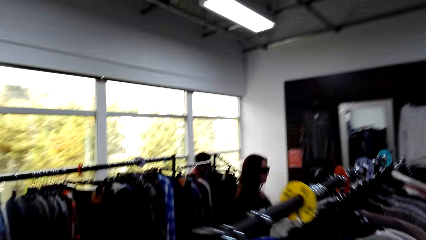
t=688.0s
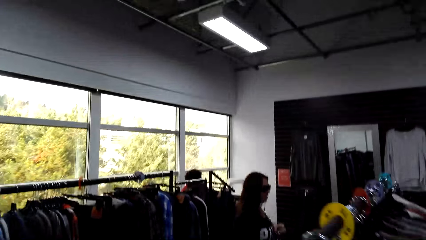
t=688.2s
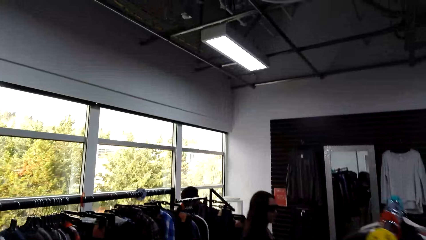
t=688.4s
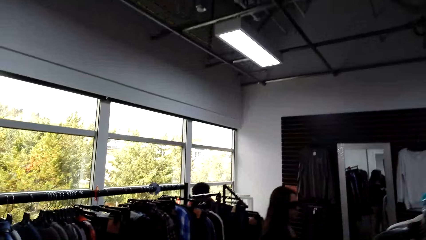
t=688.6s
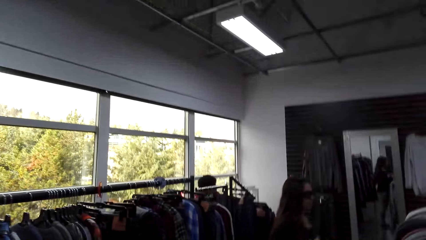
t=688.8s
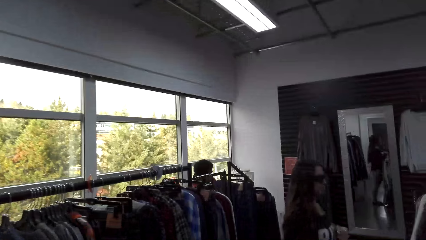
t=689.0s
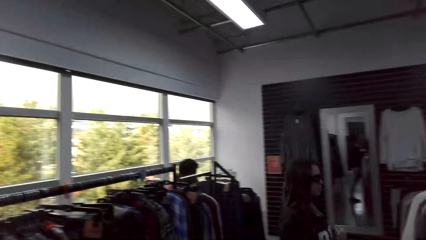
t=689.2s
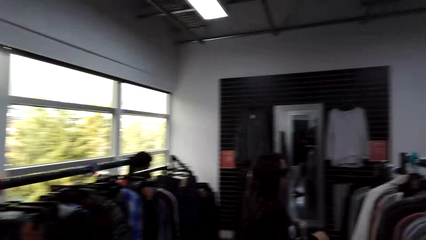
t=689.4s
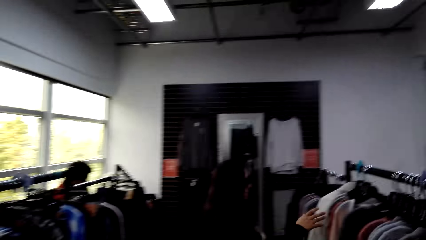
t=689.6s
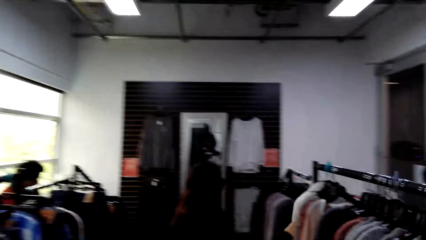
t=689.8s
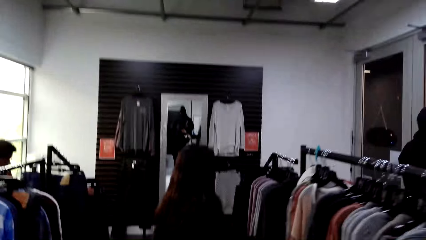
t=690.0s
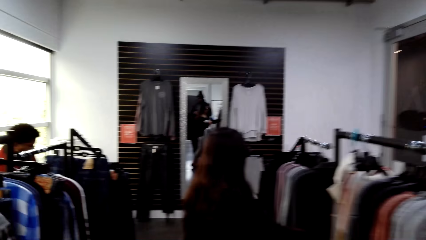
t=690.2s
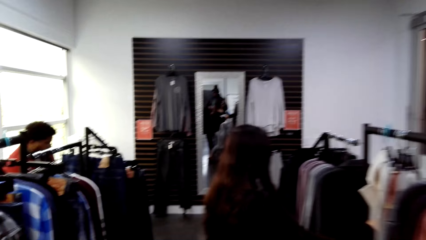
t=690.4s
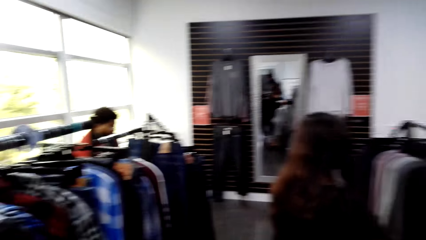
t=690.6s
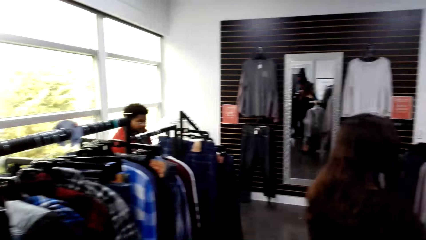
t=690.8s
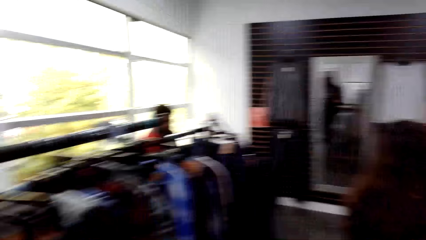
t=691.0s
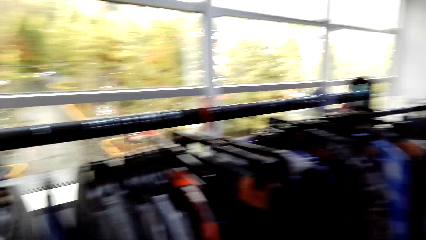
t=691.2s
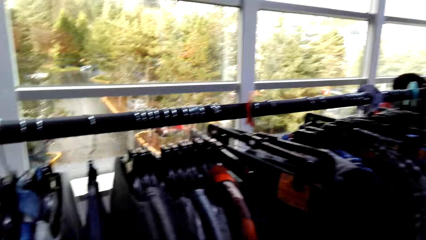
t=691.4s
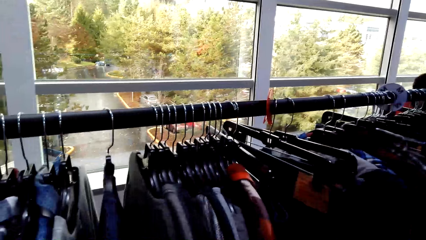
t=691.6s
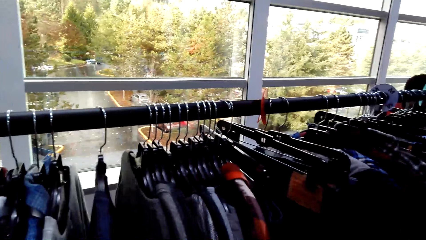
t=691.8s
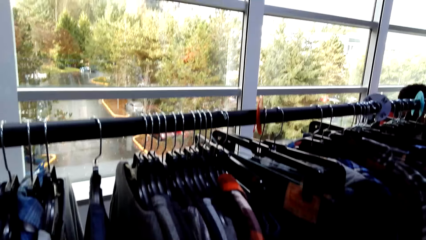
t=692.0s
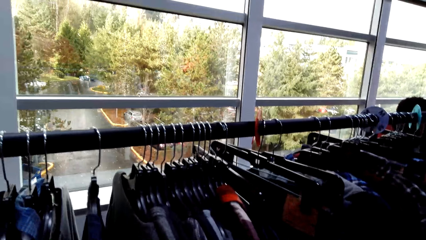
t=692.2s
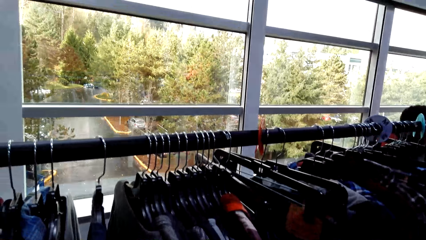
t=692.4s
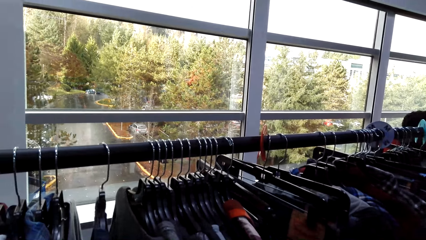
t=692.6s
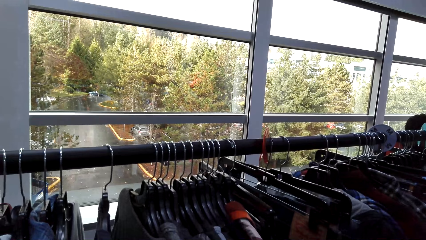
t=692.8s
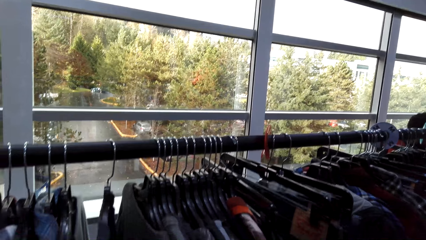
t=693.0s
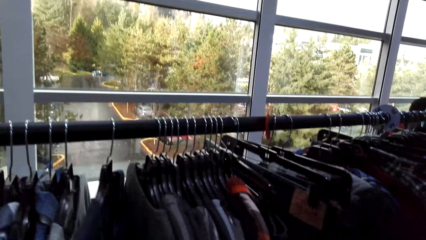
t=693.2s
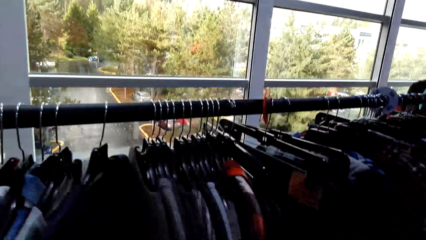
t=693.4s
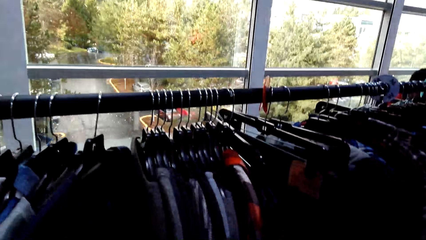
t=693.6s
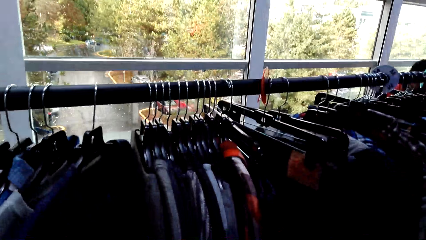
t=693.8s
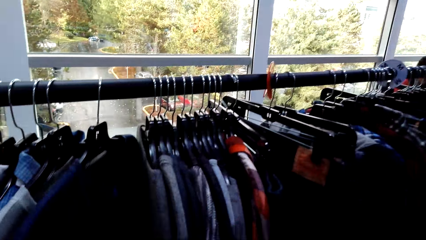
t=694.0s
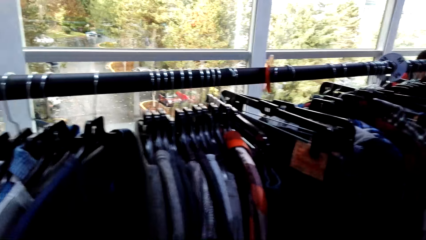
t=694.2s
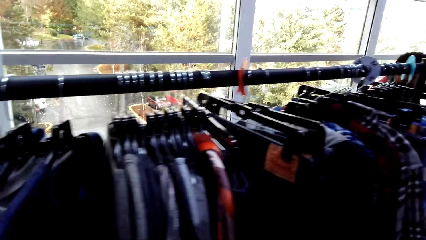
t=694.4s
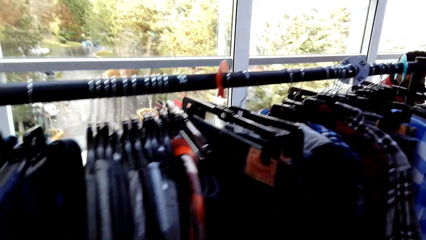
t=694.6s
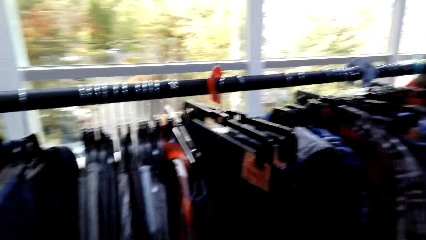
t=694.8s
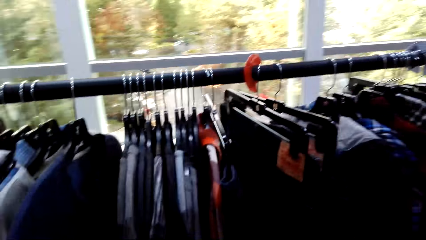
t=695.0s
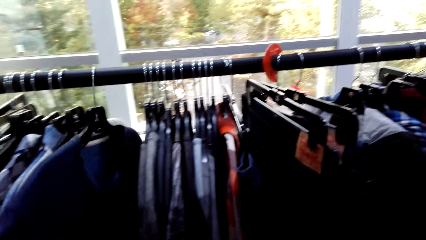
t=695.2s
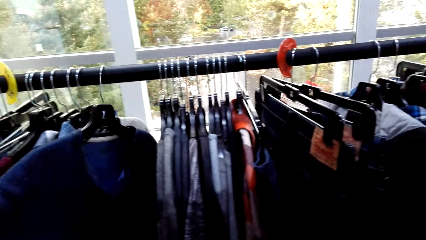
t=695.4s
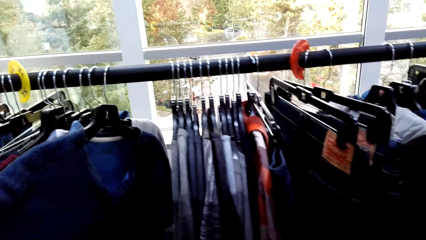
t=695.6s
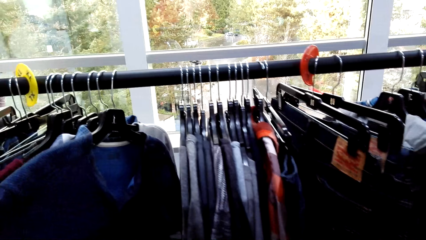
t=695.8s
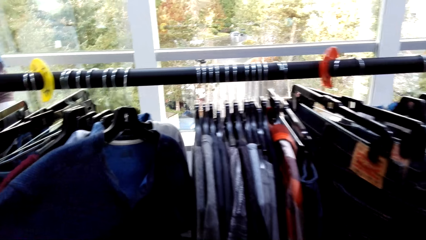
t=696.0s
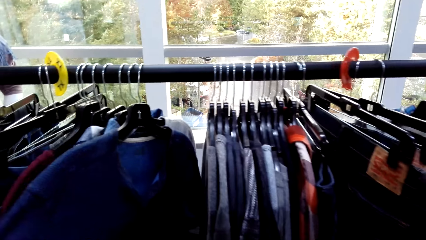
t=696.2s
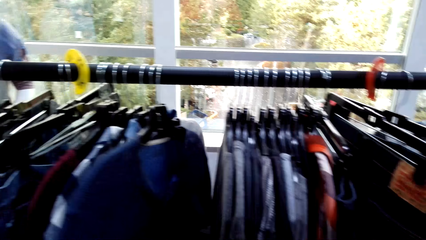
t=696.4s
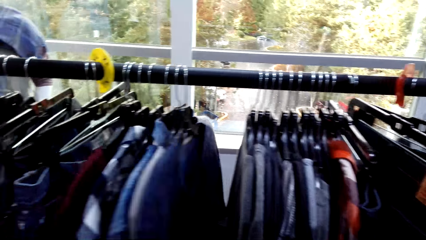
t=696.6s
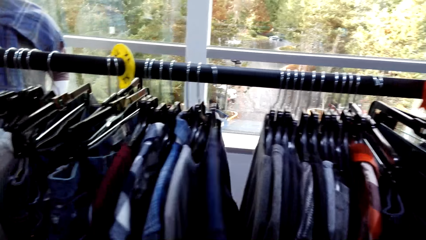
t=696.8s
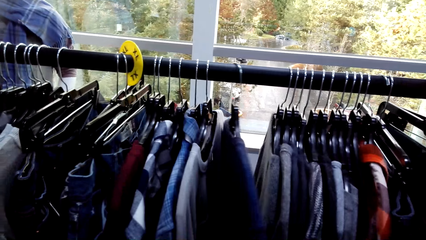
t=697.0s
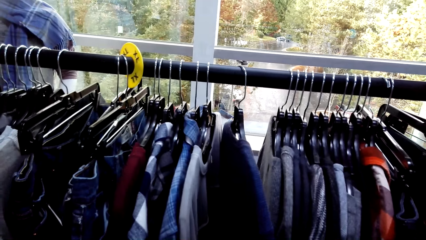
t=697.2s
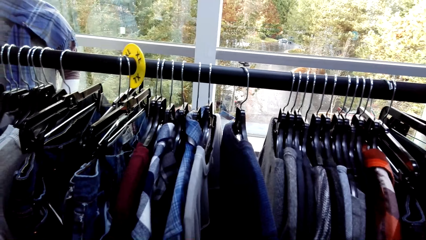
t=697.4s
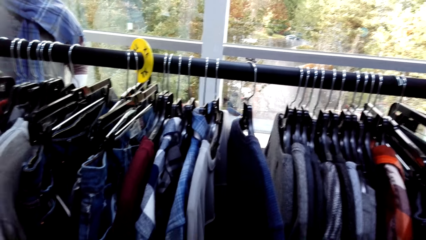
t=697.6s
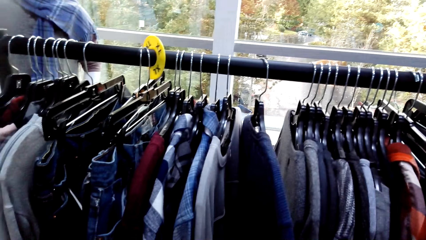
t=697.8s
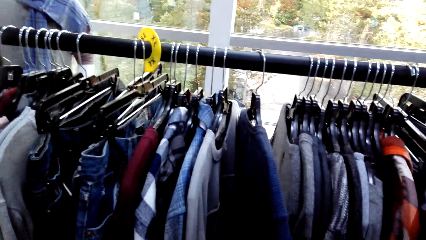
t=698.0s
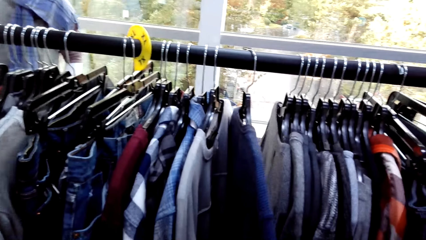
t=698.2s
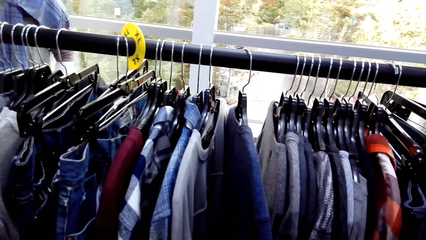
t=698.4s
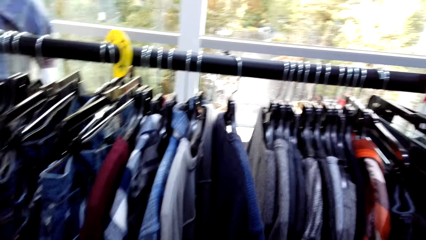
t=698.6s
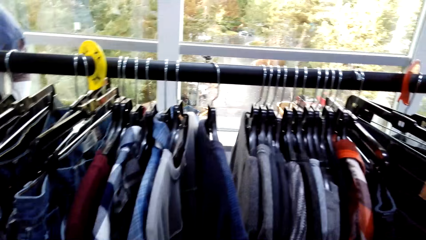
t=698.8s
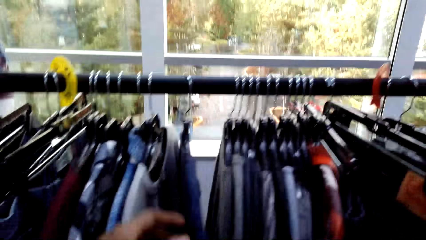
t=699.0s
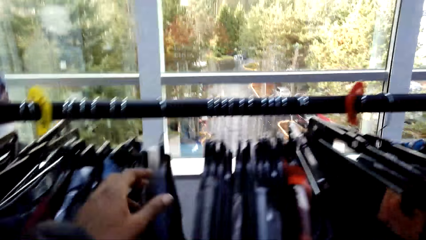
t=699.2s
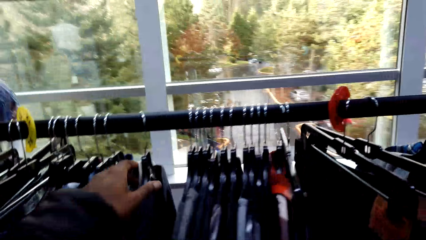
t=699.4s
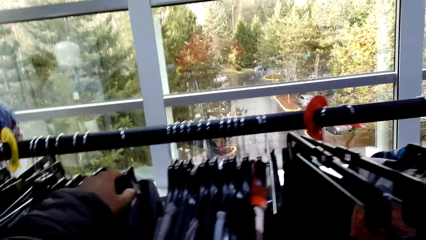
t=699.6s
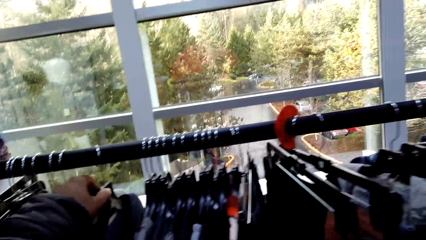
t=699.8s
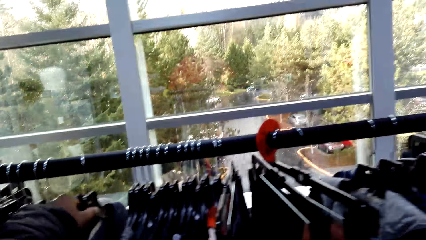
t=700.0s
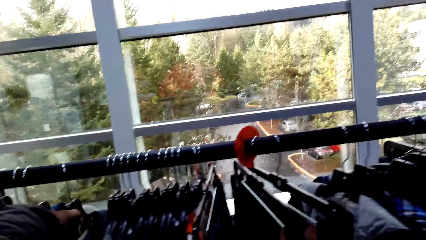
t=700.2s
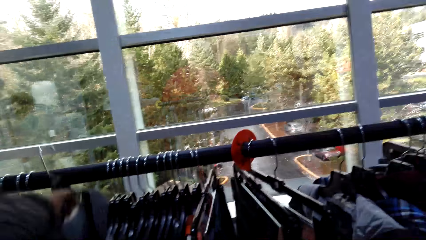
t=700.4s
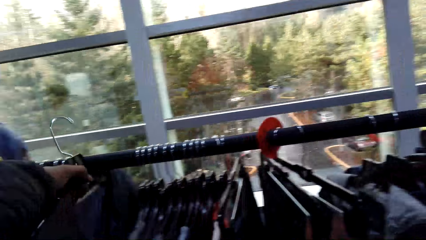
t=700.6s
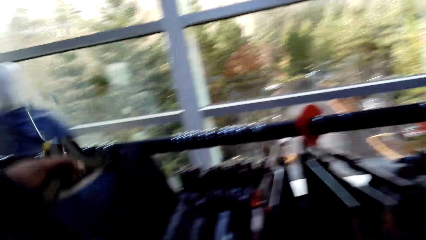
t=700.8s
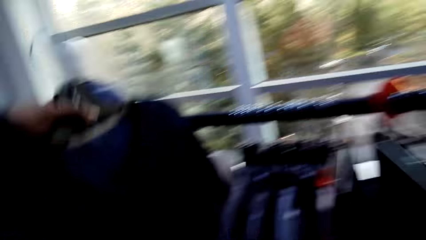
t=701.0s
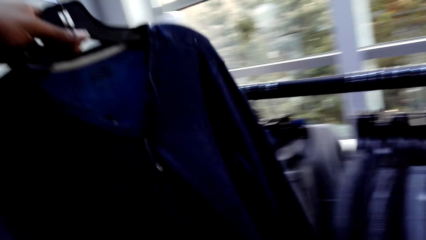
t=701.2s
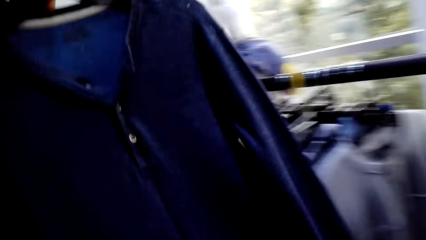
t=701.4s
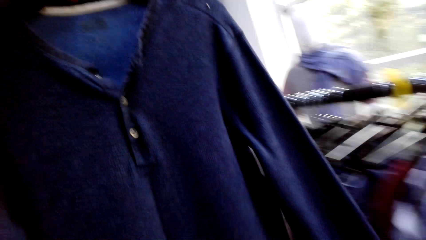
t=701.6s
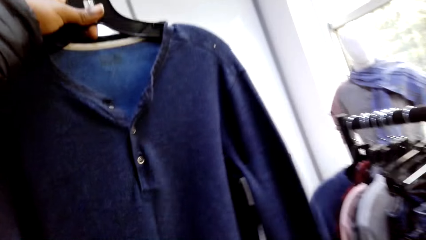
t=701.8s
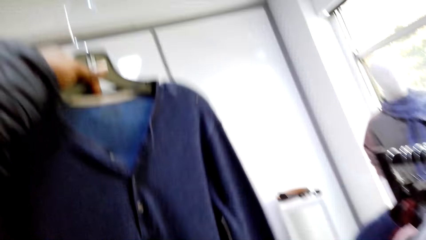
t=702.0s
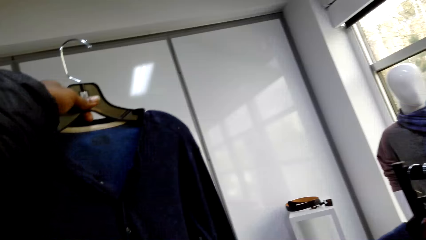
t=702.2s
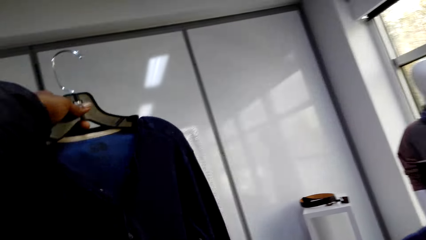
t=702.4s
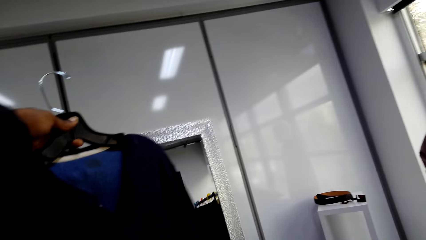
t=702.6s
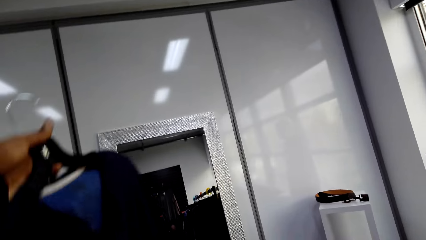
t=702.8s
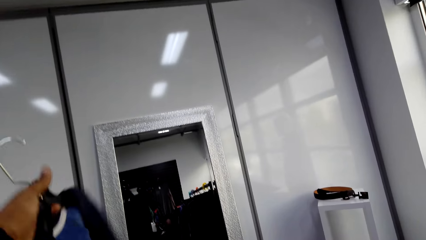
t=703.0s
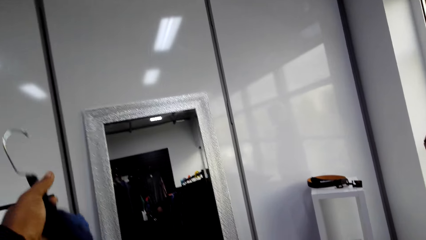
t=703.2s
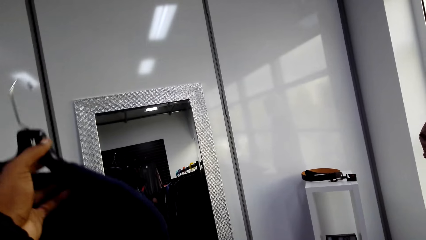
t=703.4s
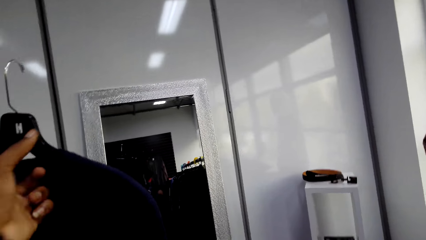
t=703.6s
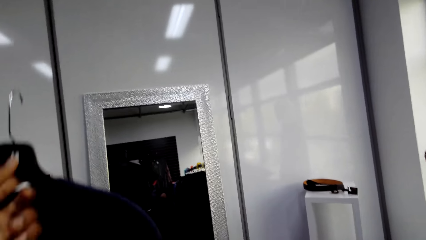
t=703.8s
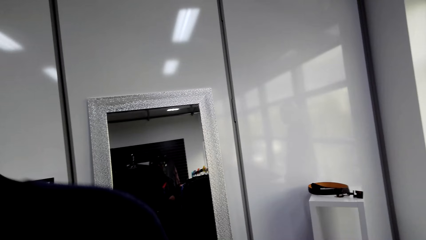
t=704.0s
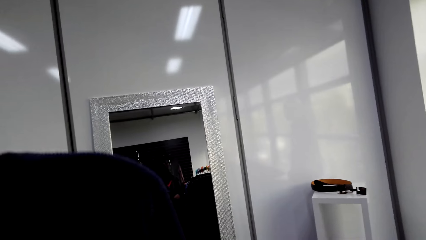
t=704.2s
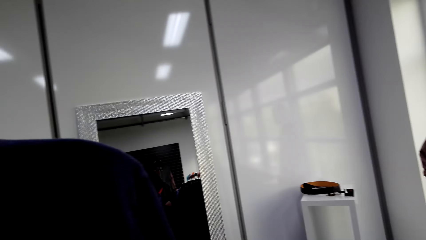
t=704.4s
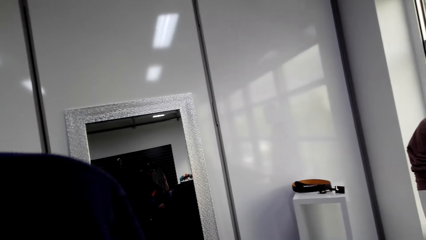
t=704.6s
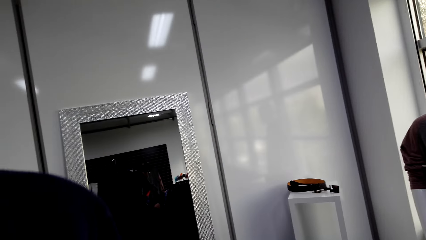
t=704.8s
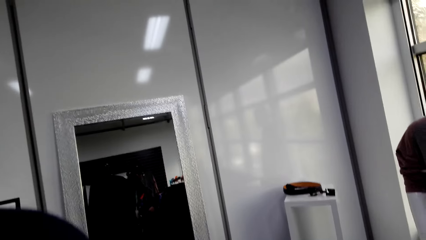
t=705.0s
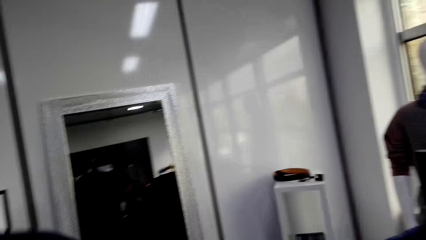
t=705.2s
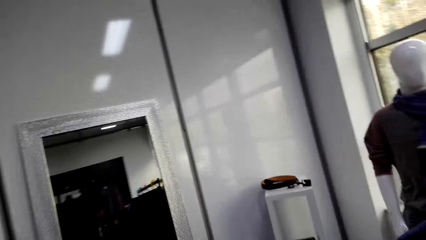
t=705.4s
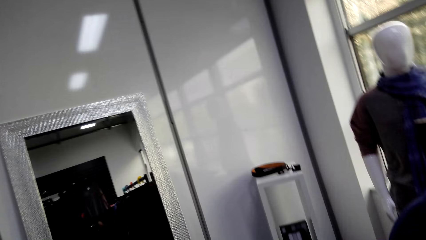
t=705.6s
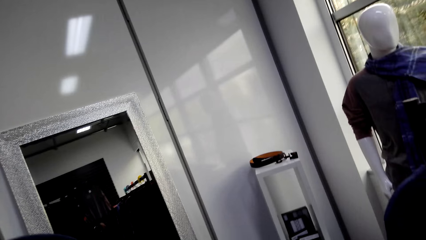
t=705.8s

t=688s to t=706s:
The camera wearer holds the T-shirt on the hanger stand. They touch other clothes on the cloth line. They remove the T-shirt from the hanger stand. They hold the T-shirt.
